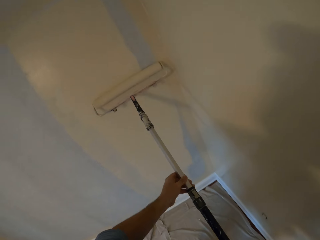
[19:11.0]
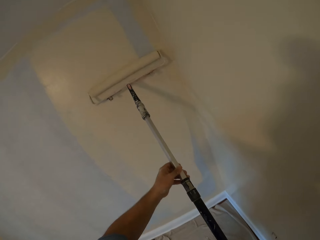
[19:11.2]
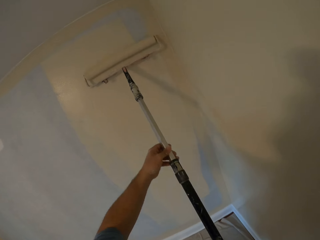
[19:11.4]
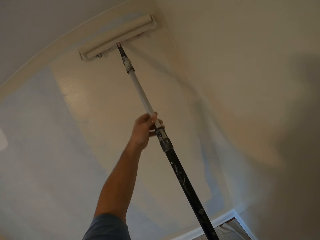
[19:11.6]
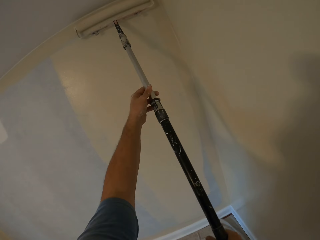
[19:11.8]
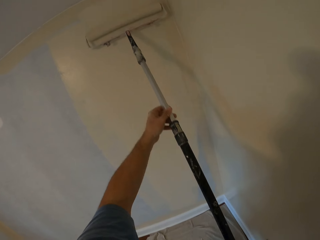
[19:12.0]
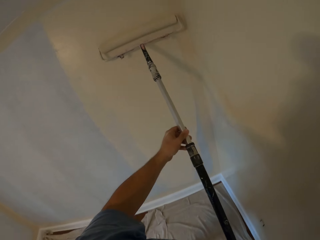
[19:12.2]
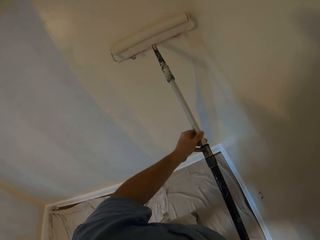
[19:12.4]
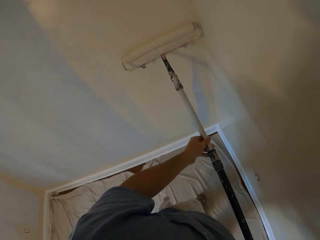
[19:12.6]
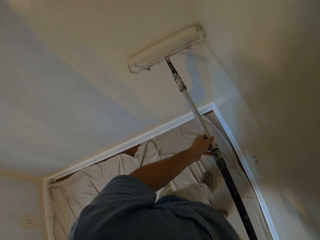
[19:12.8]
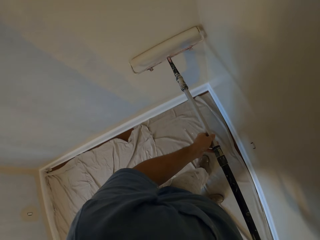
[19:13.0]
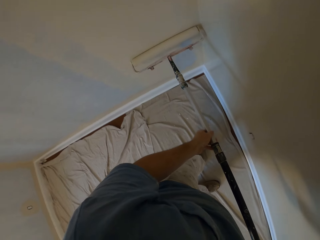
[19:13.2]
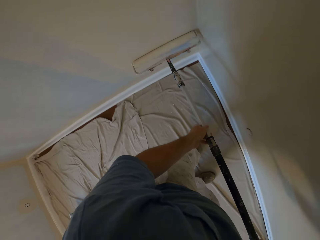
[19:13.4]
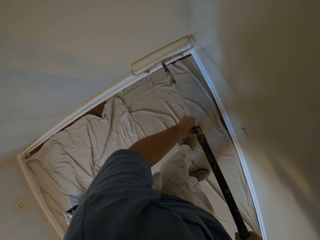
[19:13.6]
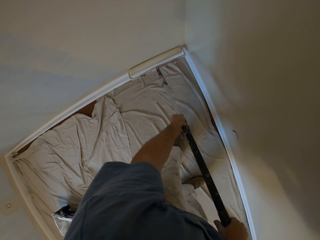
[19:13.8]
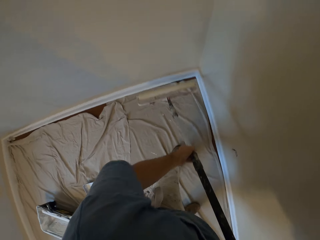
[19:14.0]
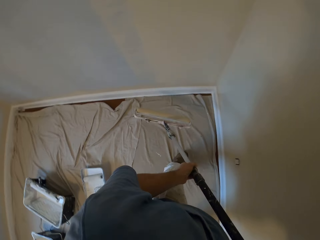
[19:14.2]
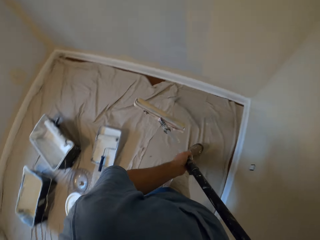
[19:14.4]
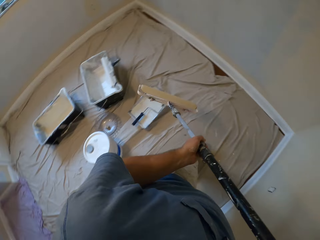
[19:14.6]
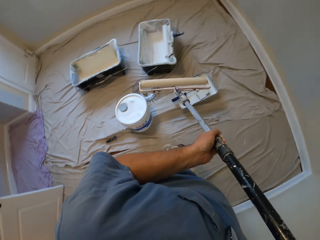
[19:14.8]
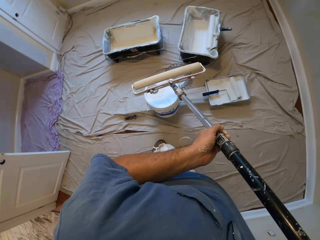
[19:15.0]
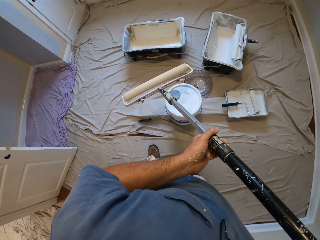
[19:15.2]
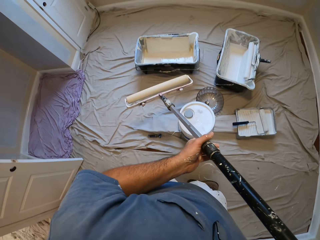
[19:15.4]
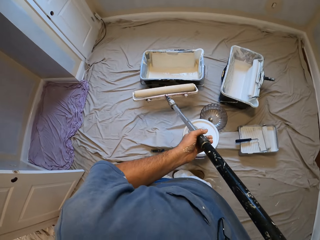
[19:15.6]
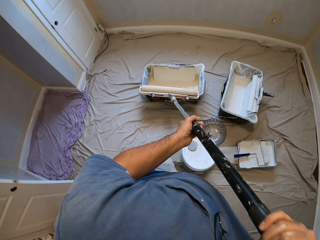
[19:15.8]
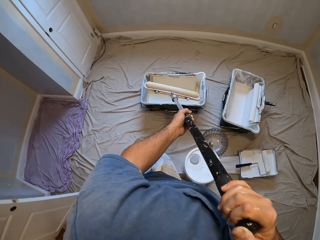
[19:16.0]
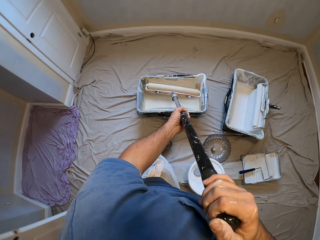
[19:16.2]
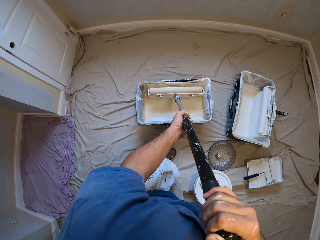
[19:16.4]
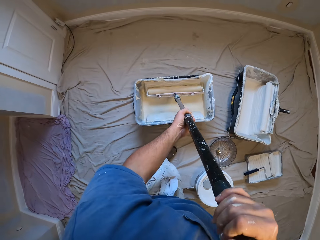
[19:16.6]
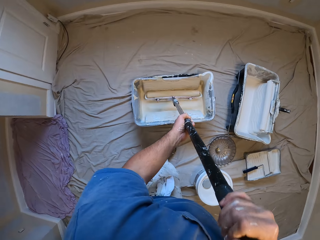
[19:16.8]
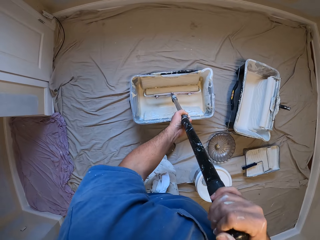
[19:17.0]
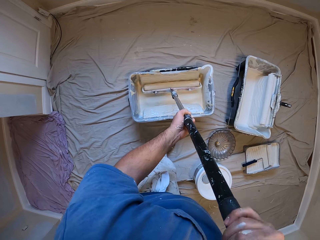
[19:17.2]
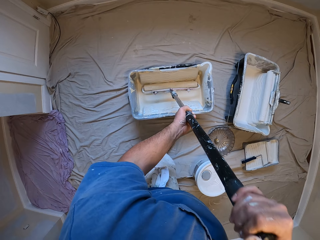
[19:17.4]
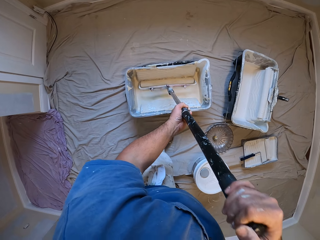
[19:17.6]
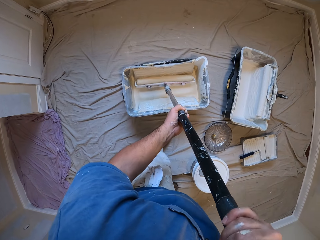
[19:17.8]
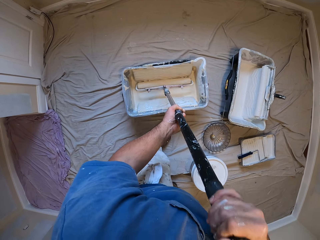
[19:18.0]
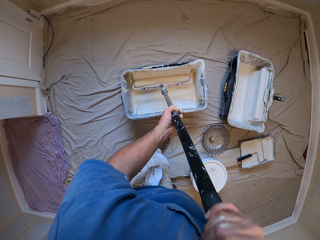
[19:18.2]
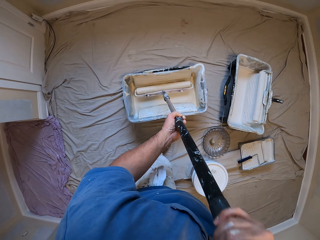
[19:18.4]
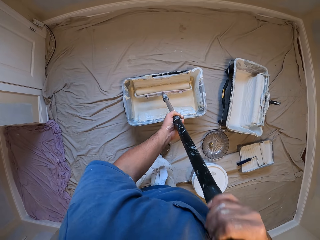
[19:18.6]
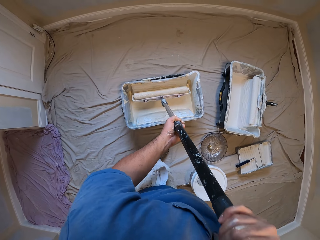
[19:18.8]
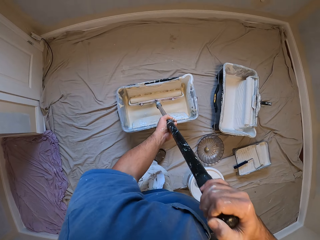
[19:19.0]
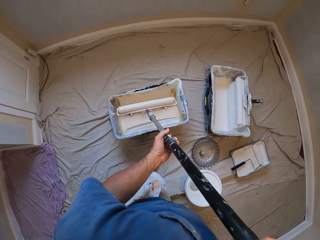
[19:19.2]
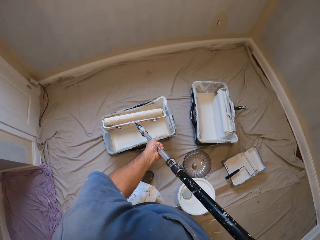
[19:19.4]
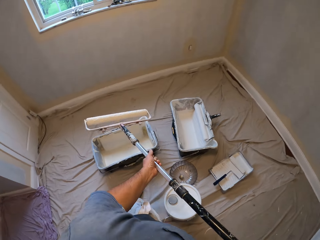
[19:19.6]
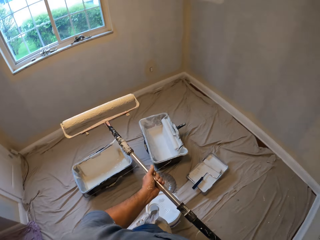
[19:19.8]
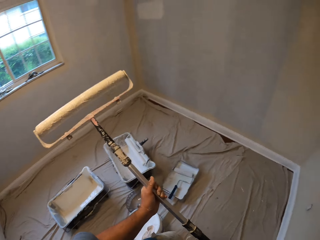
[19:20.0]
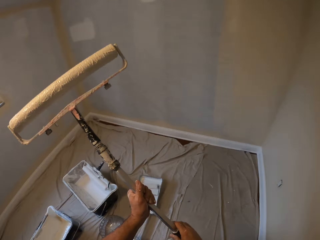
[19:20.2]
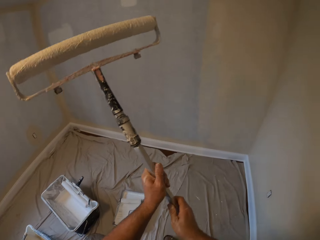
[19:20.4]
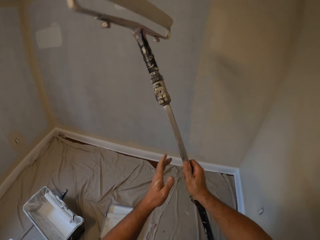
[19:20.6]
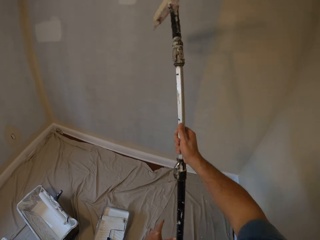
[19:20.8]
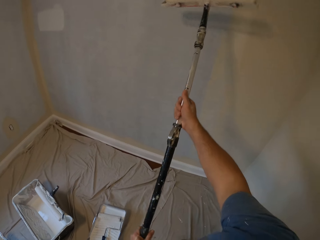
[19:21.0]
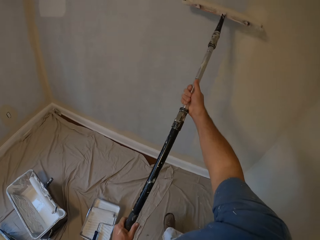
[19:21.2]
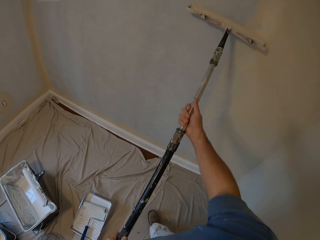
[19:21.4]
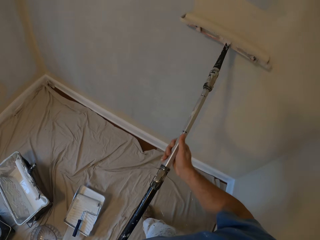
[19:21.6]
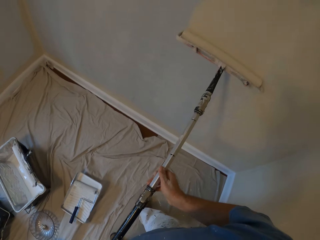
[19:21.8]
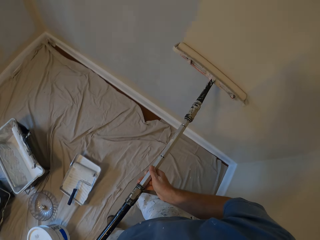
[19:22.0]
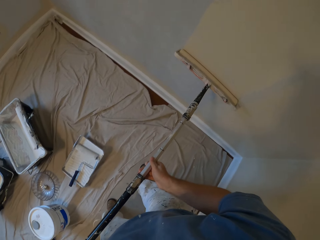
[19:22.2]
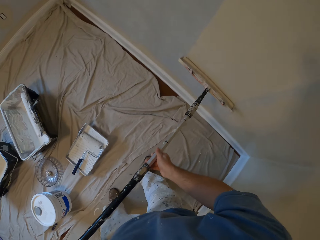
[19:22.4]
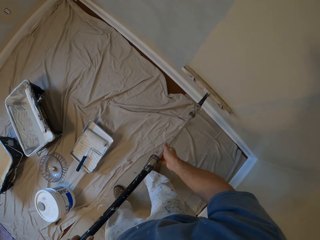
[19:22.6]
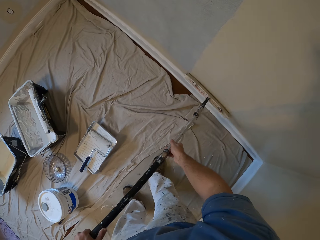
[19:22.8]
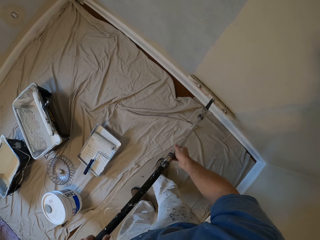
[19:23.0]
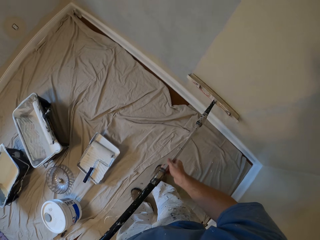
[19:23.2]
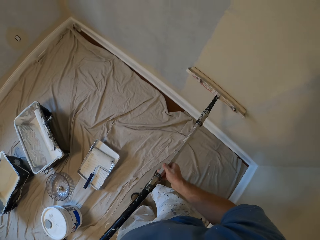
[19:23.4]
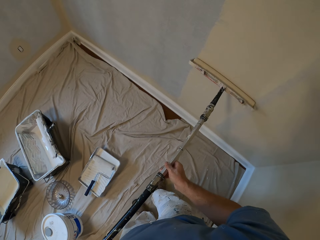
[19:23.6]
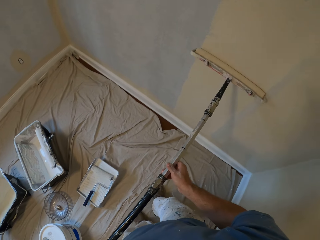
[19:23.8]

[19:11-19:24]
The camera wearer removes the paint roller from the wall, walks towards the paint bucket, and inserts the paint roller into the paint bucket on the floor. He removes the paint roller from the paint bucket, walks towards the wall, and paints the wall with the paint roller in his hands.

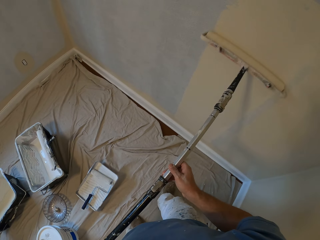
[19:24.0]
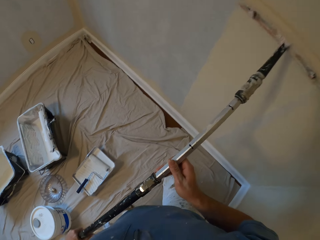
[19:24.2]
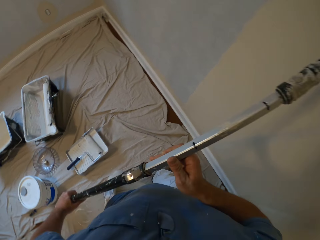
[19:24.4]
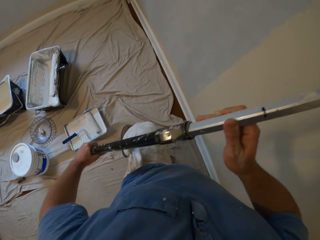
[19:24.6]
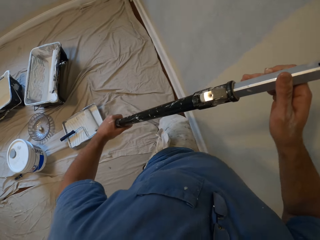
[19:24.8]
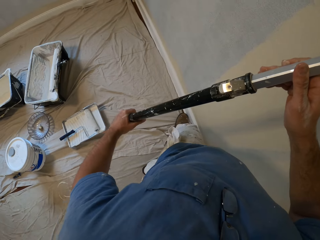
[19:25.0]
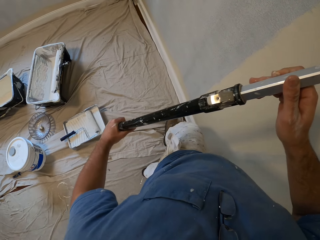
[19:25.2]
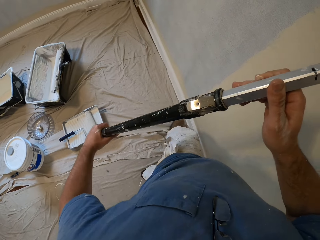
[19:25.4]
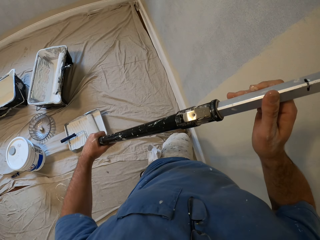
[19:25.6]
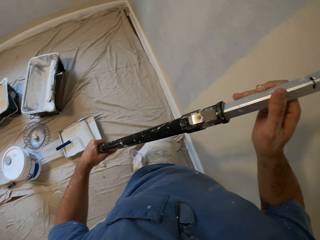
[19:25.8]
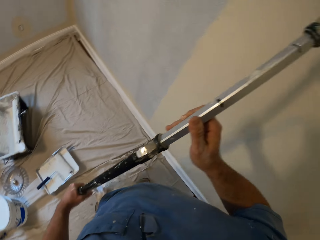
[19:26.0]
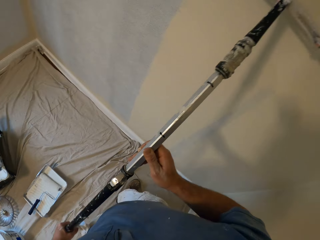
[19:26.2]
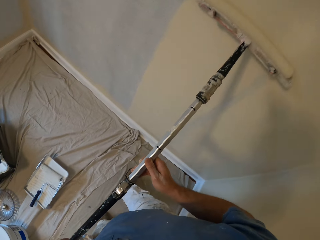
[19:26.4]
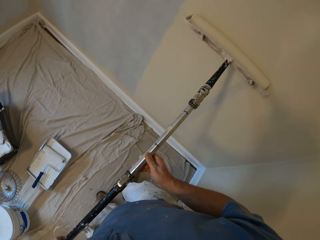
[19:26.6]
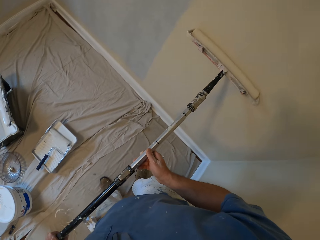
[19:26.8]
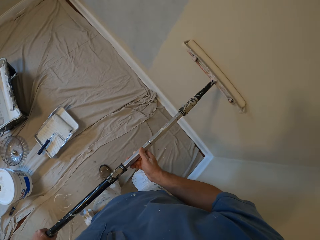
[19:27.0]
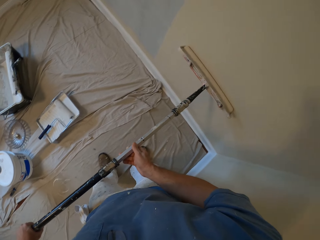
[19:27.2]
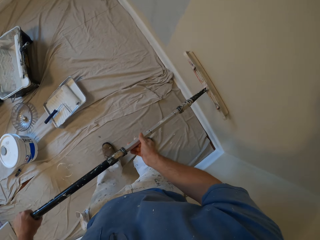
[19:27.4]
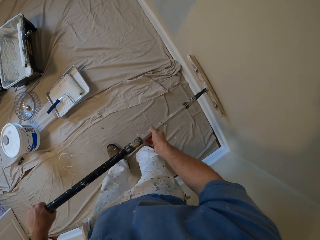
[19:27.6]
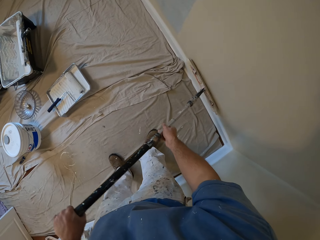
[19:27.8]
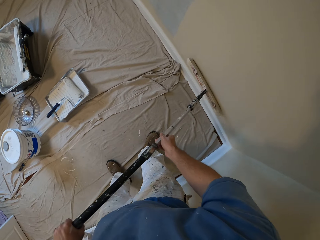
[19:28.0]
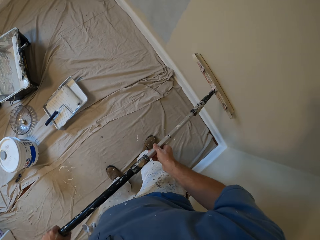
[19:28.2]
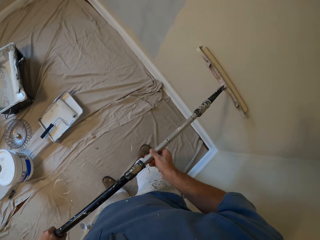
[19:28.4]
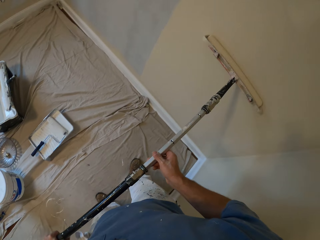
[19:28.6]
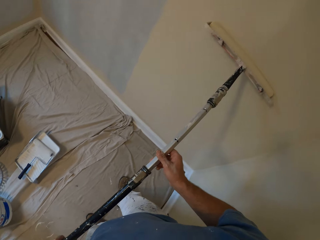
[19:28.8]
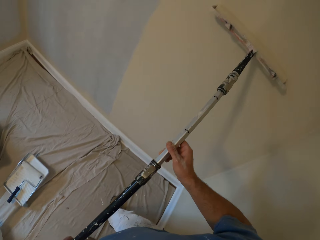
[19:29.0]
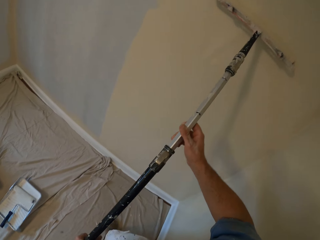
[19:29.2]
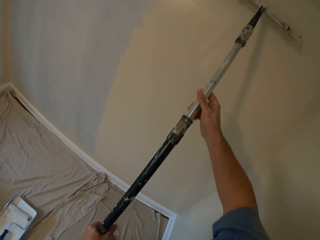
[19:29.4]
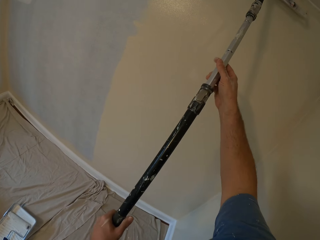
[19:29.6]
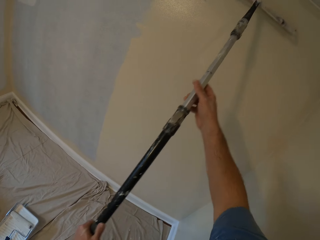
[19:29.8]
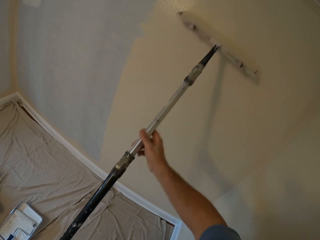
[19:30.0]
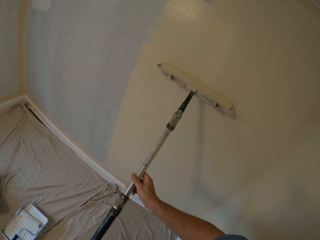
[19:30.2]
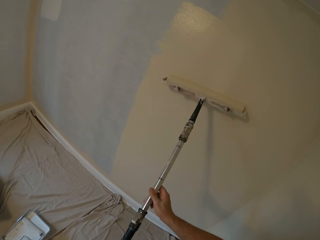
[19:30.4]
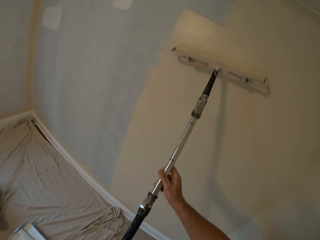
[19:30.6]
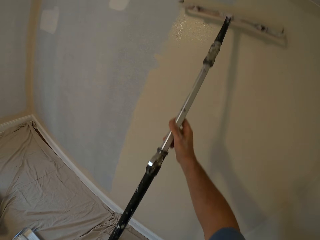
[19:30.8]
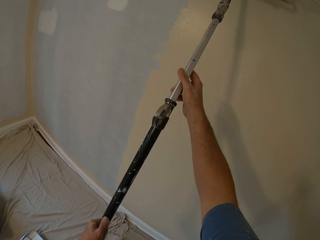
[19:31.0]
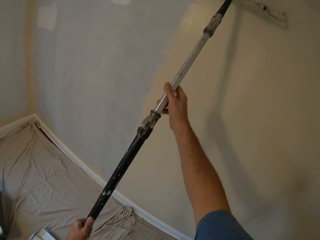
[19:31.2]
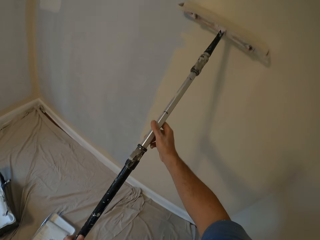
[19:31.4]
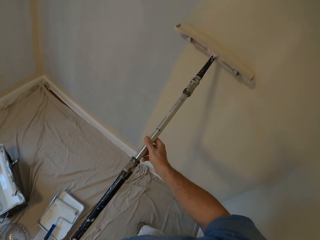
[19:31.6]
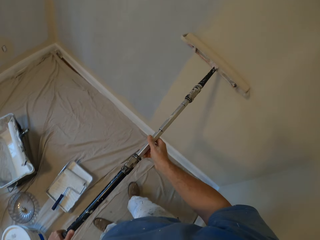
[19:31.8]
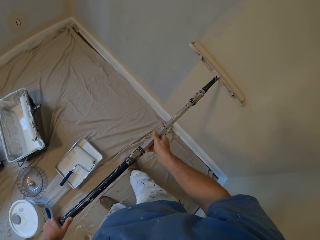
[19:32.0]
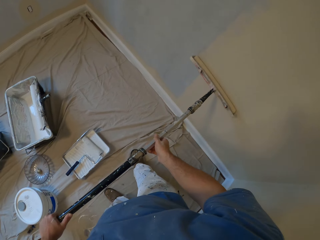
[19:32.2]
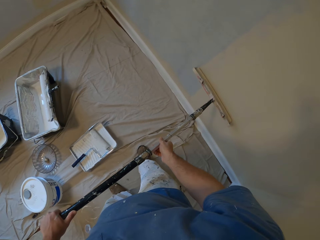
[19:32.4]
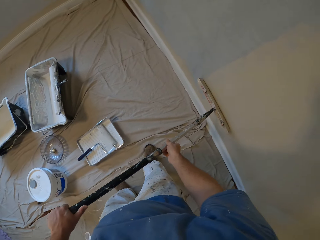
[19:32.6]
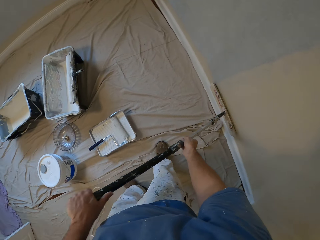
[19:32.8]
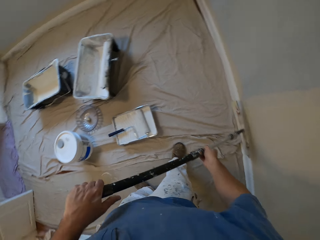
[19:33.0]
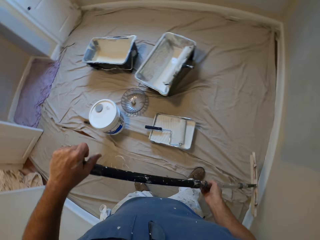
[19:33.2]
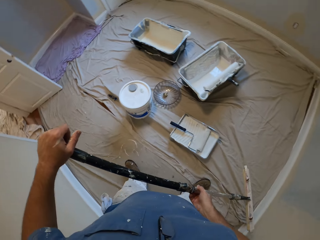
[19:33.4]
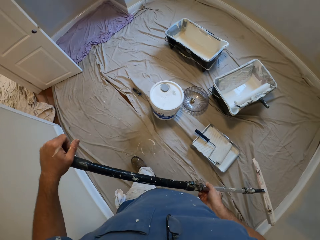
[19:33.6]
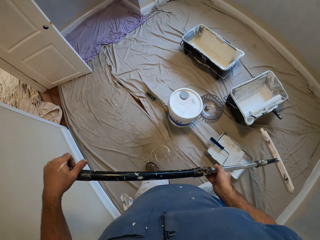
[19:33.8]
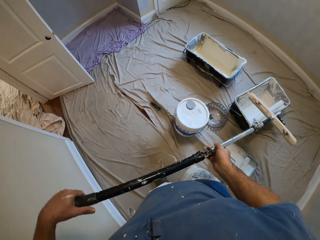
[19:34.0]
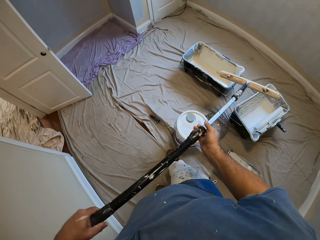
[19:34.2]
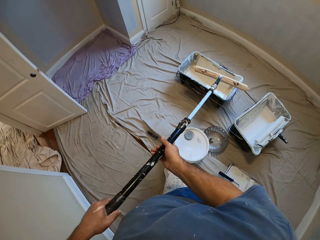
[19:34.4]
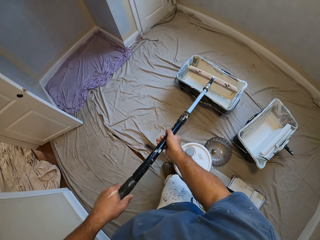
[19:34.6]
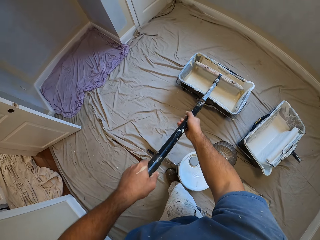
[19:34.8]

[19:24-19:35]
The camera wearer adjusts the floor covering with his left leg. He paints. He removes the paint roller from the wall and walks towards the paint bucket.
